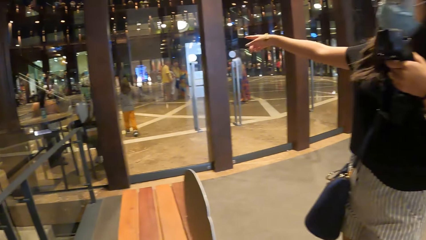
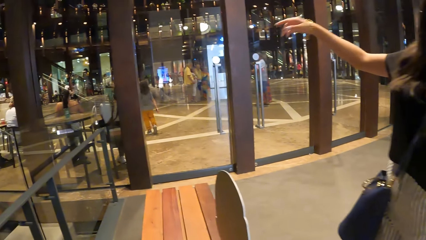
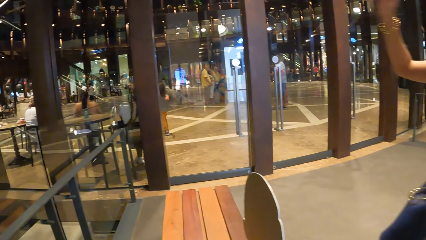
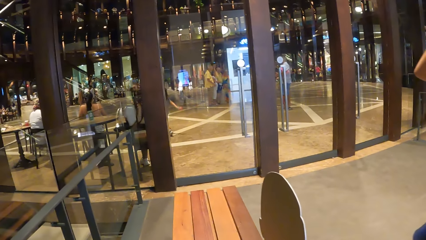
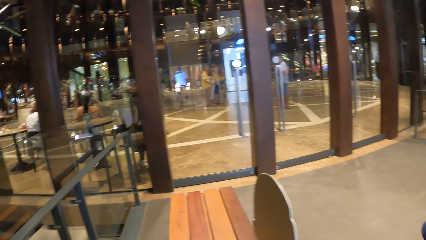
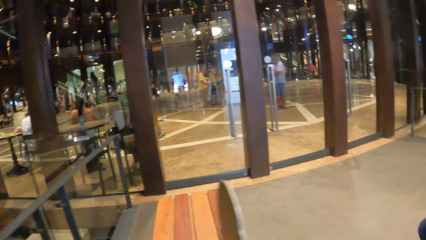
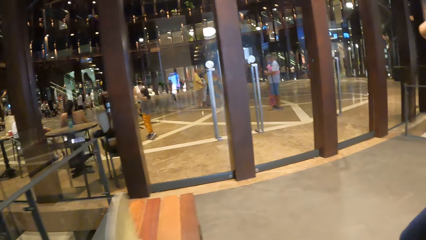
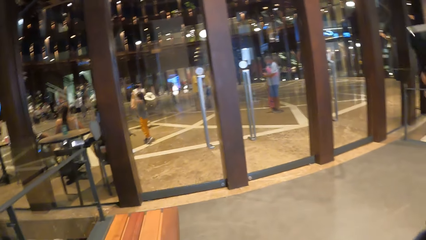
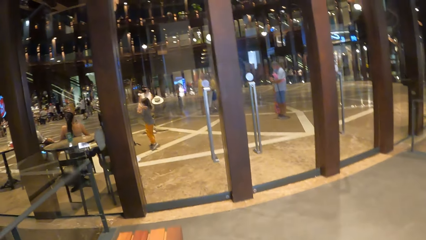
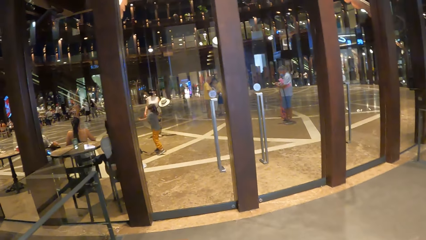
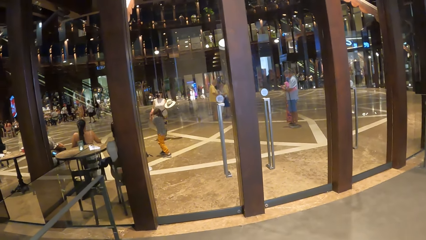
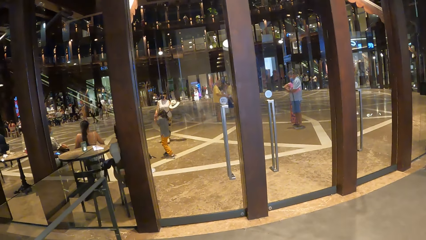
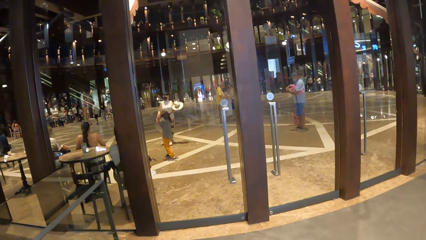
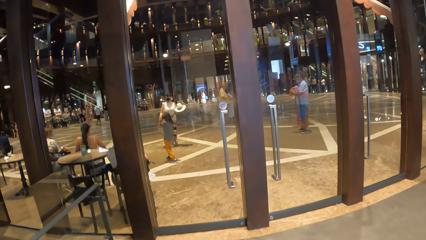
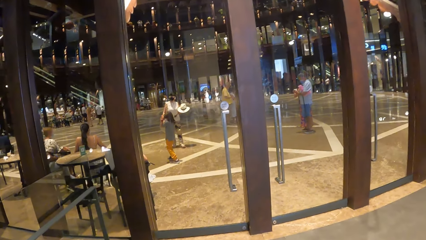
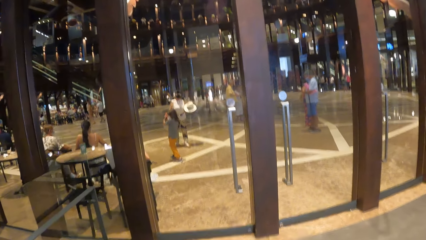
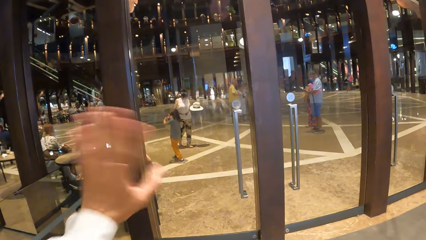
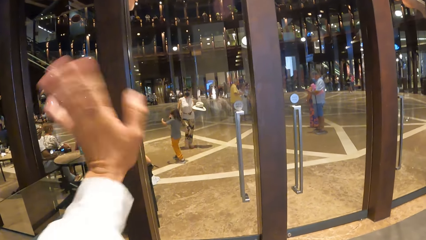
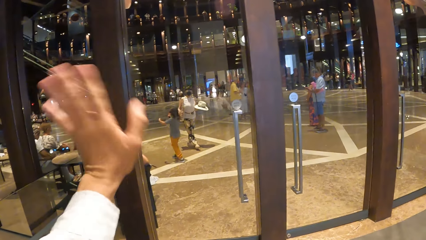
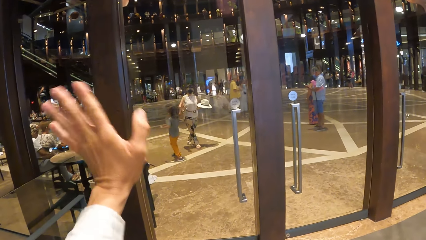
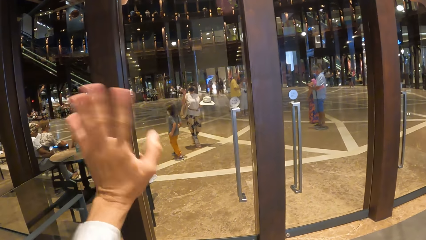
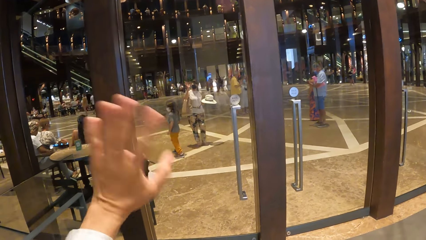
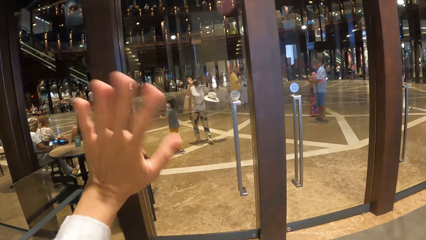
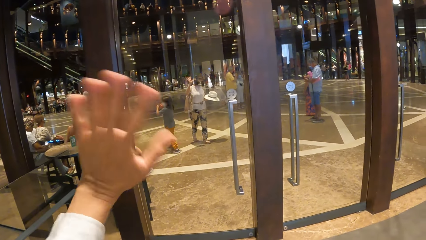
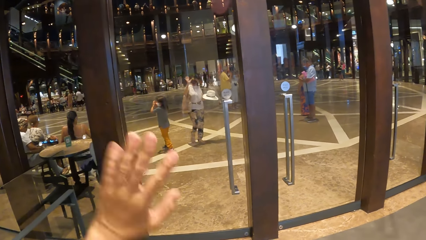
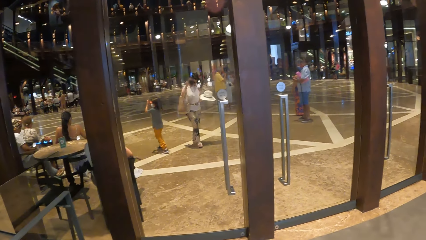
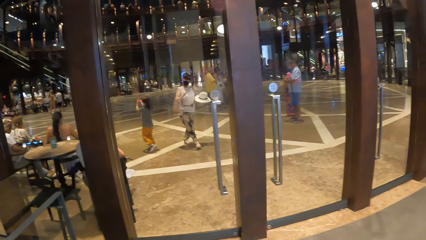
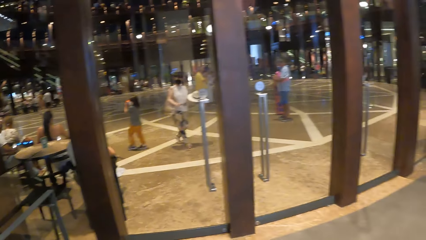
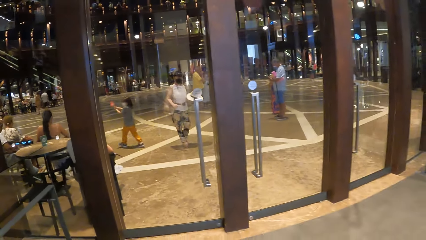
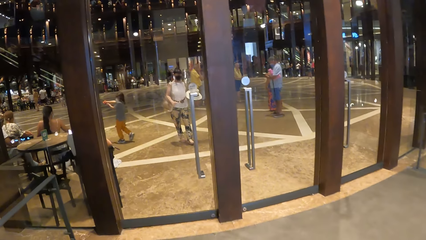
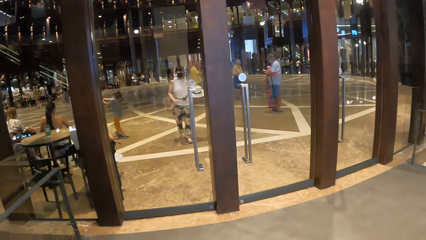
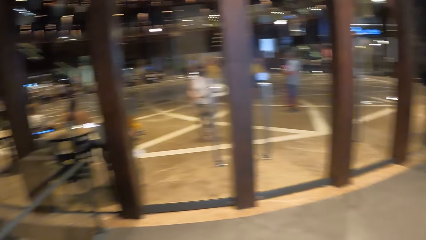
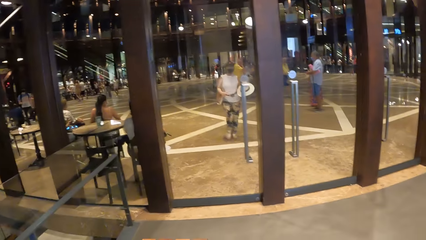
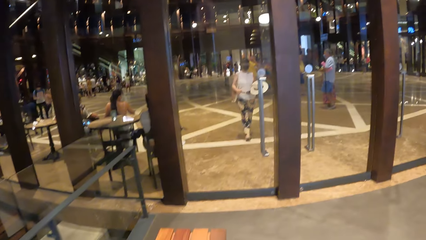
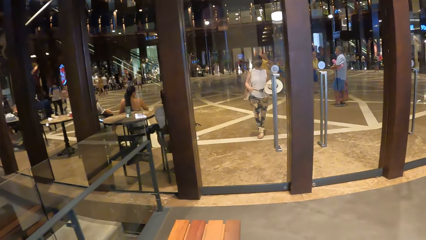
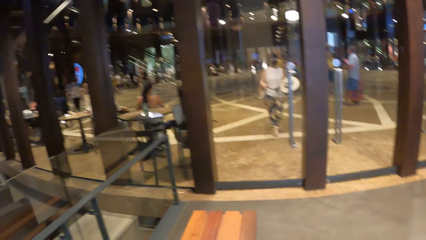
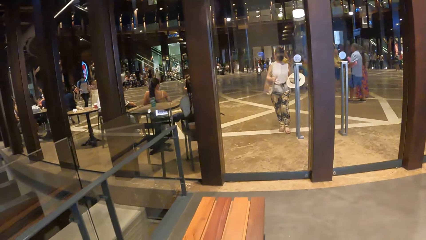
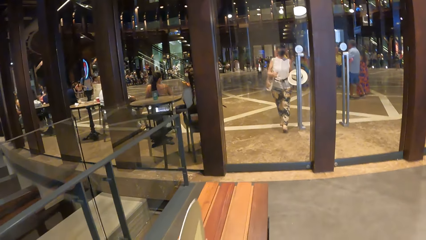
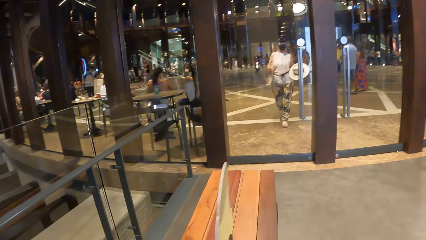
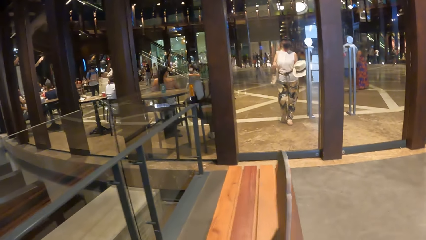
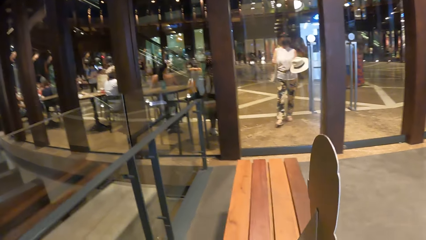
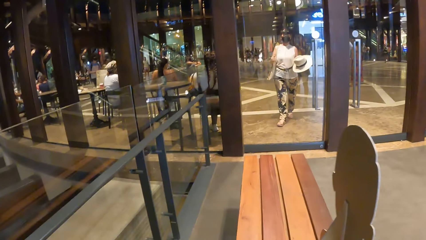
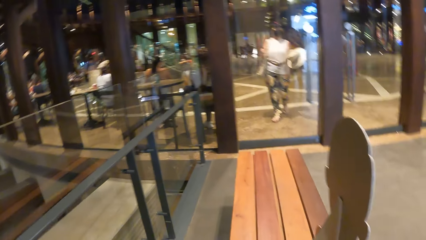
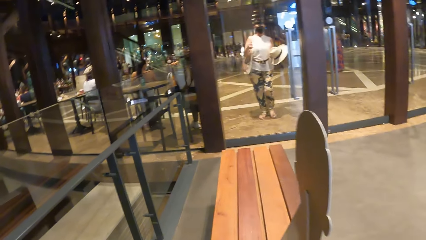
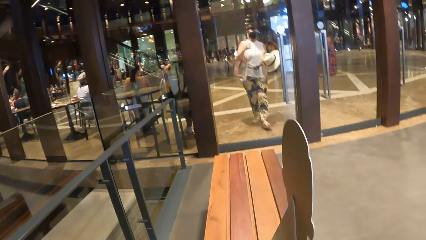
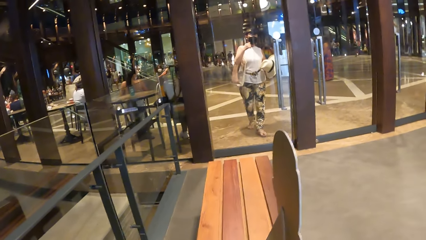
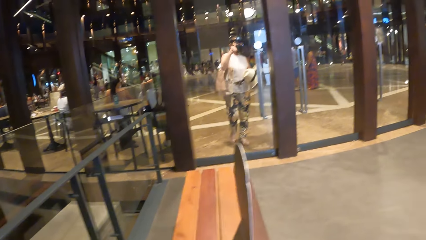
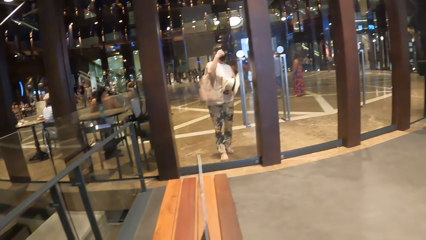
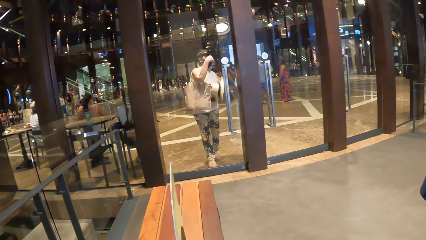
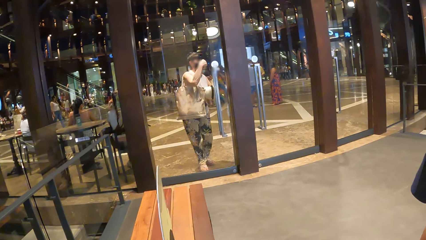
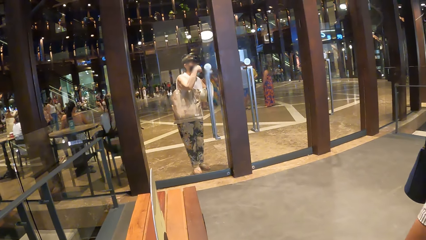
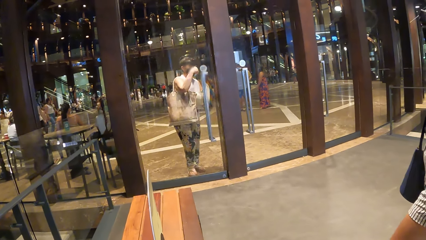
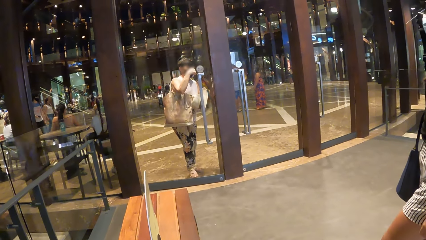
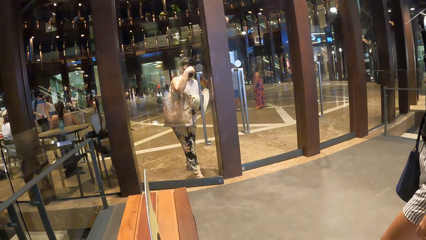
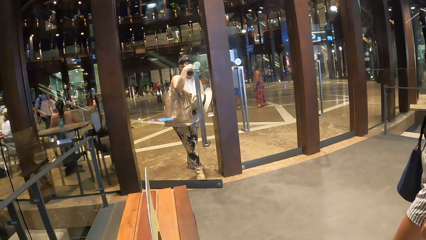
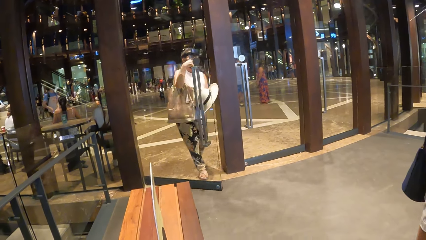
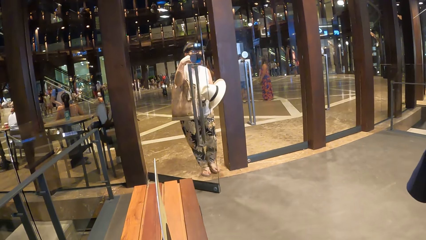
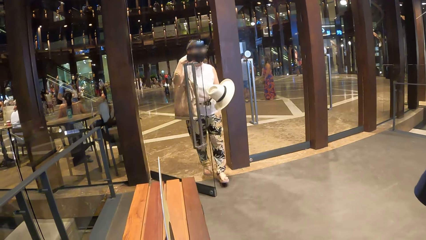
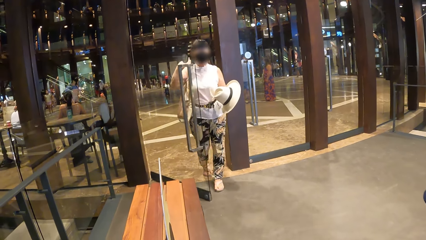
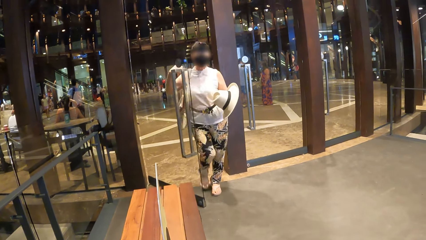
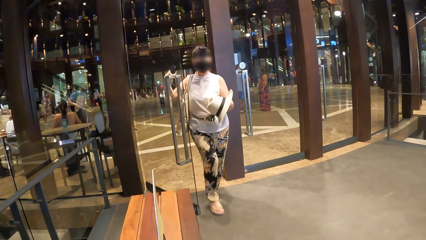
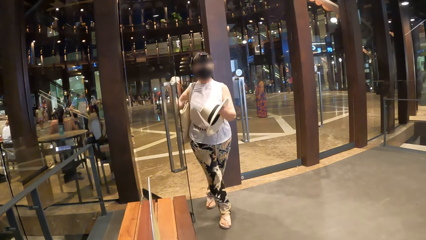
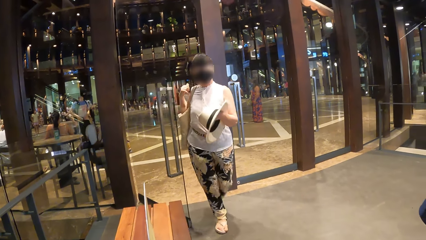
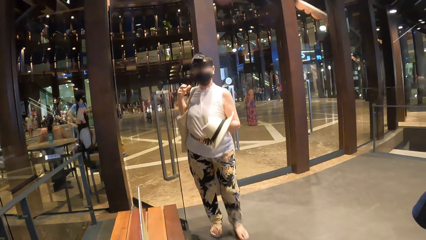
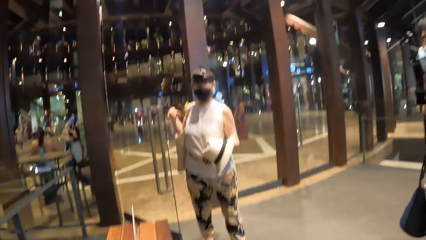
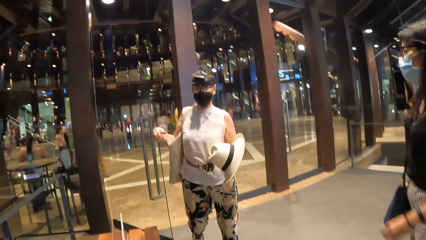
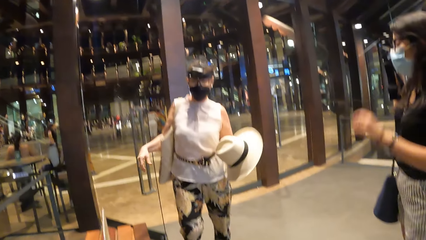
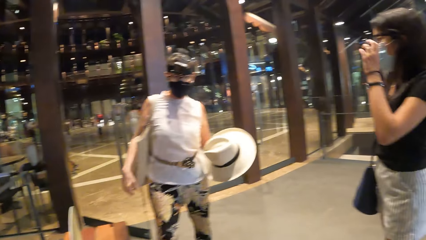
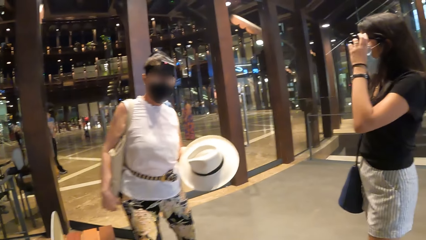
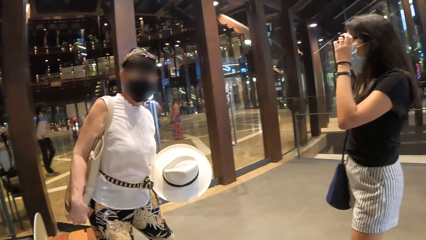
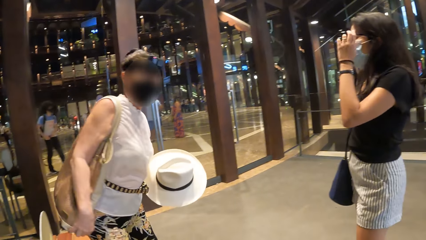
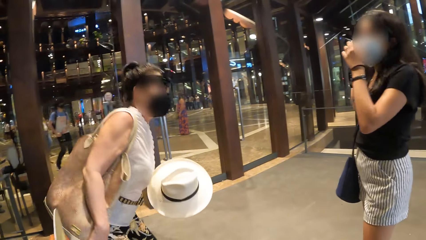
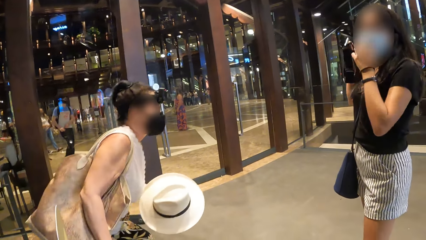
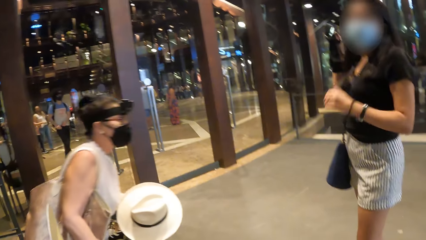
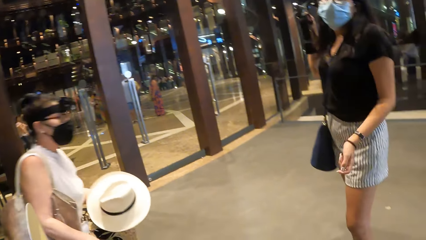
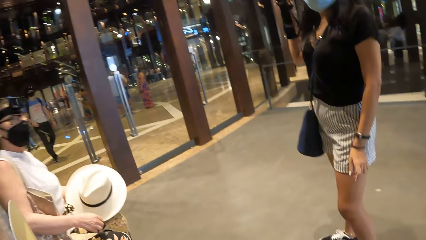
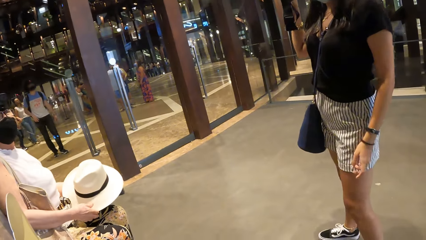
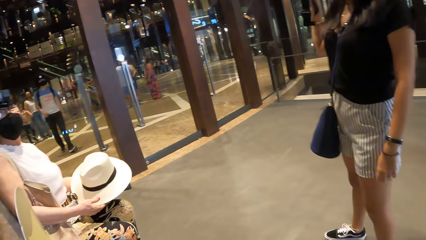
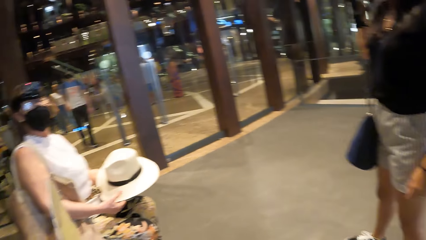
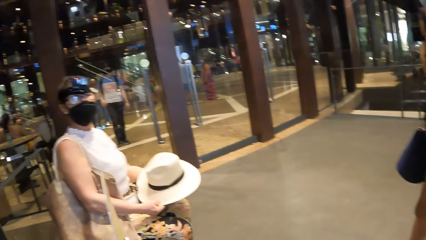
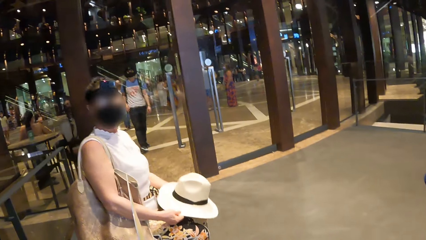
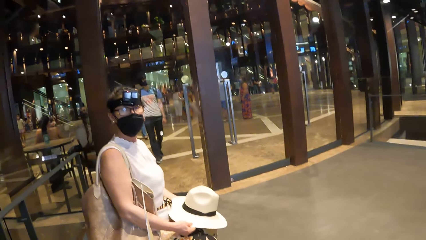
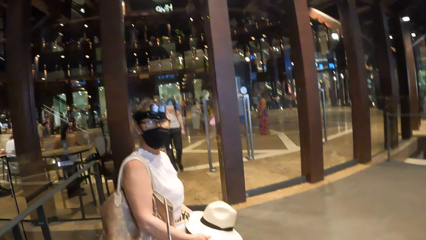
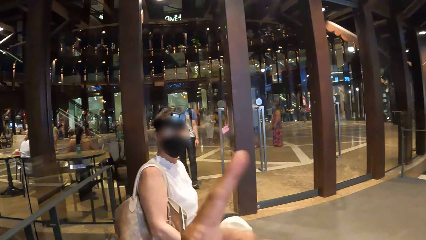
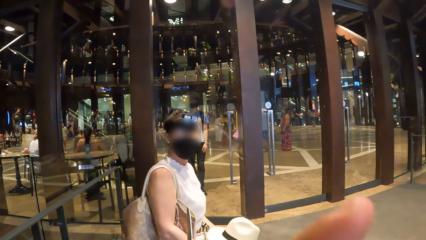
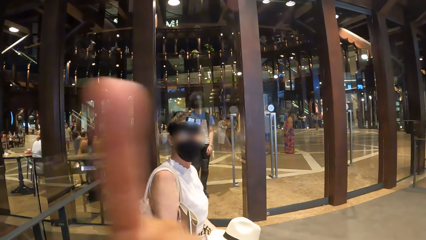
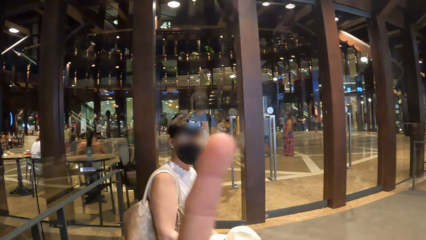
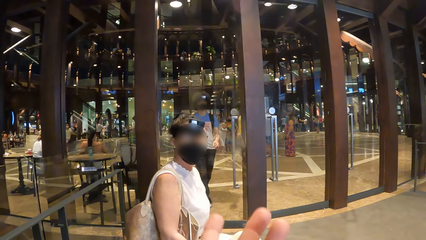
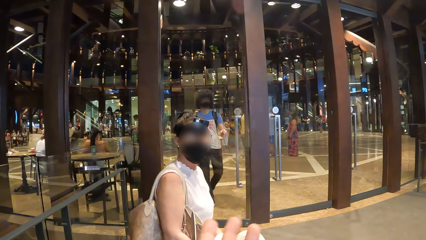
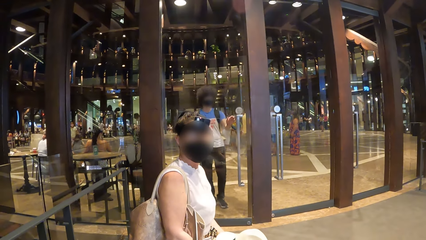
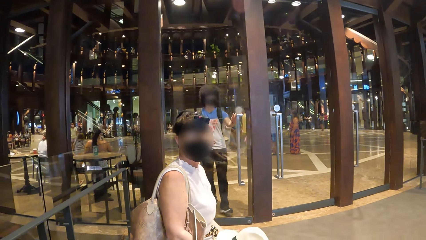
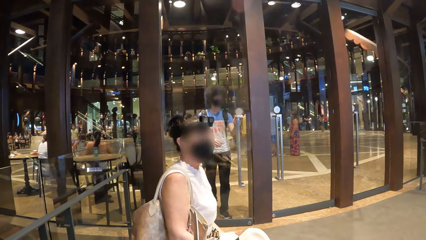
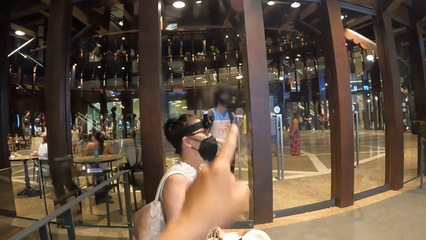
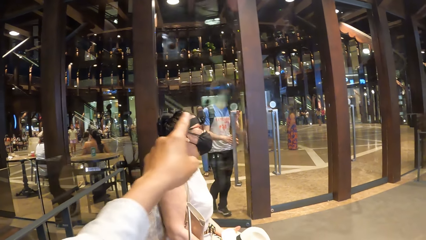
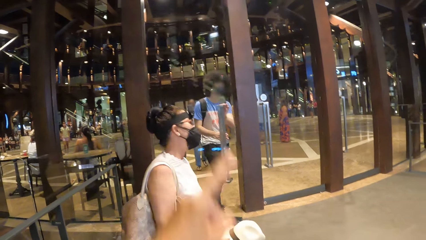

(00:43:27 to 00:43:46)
A woman points a finger at something. The camera wearer interacts with the woman. They look around. They wave the hand at another woman. The other woman waves back at the camera wearer and walks towards the camera wearer. She opens the door and pushes the door. She sits down. The camera wearer interacts with the first woman. They interact with the other woman. They gesture with the hand.
